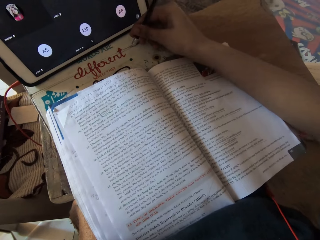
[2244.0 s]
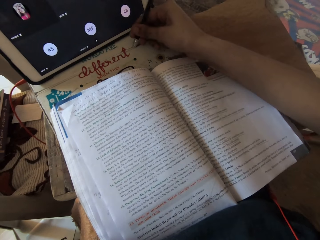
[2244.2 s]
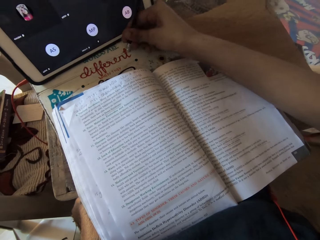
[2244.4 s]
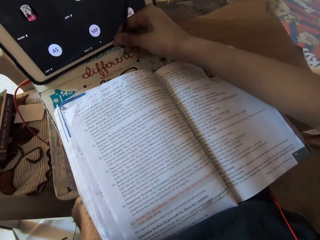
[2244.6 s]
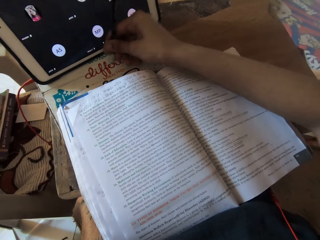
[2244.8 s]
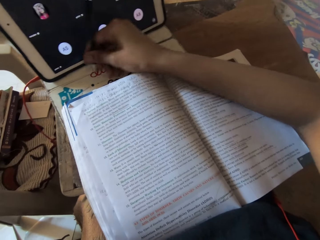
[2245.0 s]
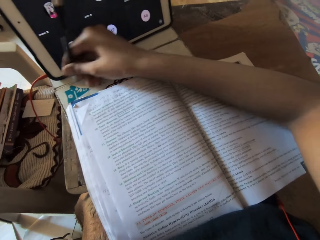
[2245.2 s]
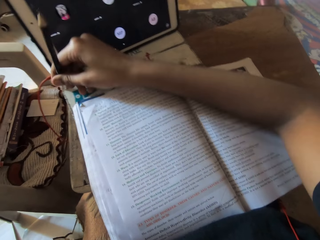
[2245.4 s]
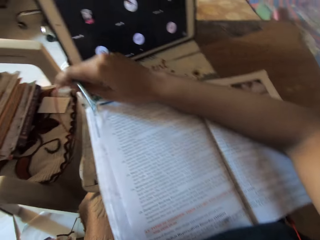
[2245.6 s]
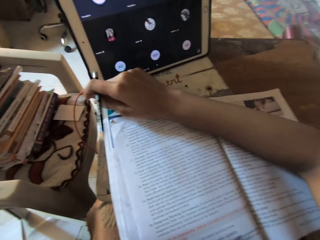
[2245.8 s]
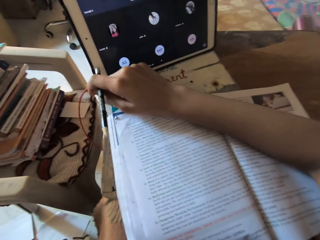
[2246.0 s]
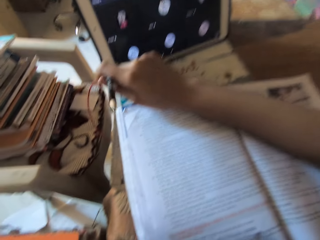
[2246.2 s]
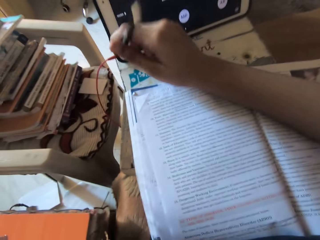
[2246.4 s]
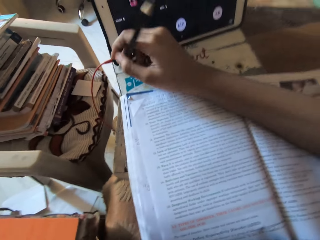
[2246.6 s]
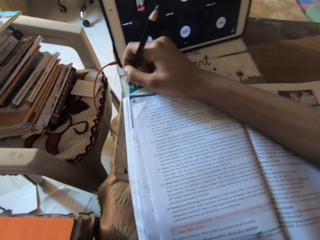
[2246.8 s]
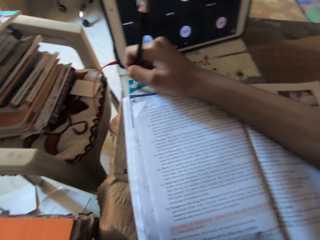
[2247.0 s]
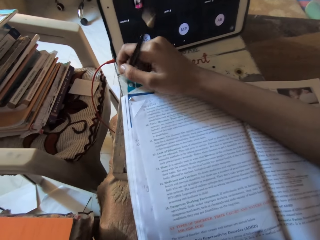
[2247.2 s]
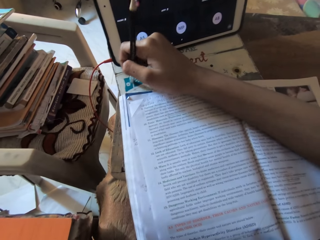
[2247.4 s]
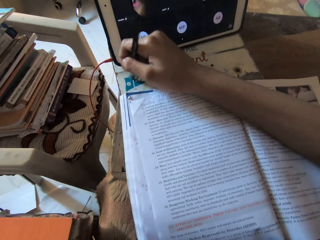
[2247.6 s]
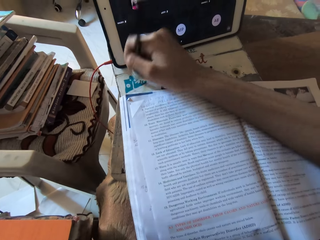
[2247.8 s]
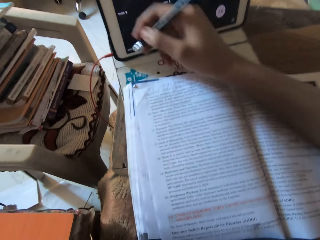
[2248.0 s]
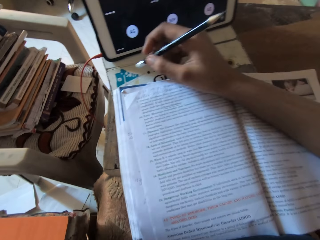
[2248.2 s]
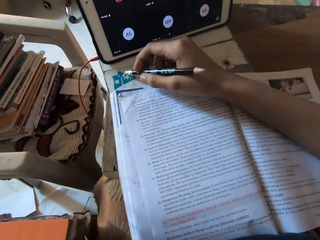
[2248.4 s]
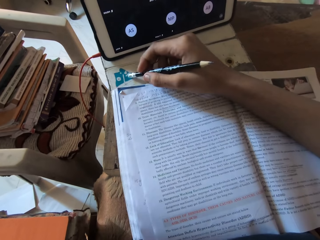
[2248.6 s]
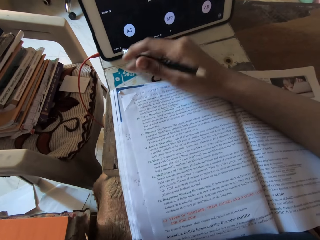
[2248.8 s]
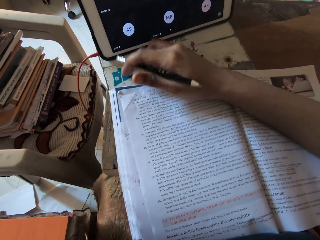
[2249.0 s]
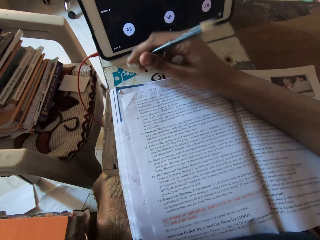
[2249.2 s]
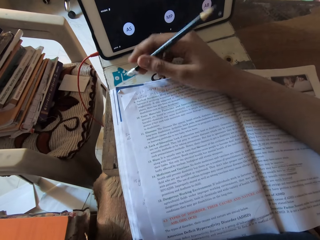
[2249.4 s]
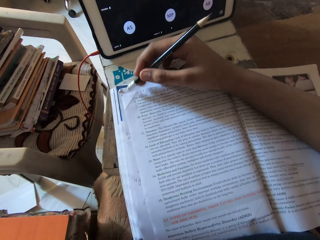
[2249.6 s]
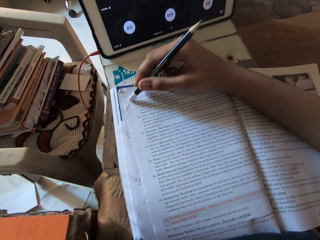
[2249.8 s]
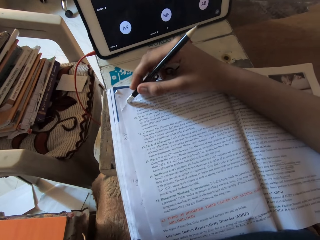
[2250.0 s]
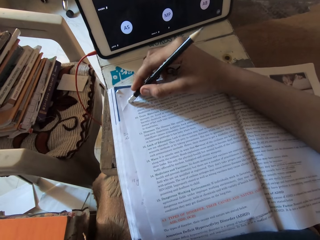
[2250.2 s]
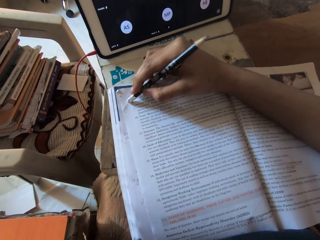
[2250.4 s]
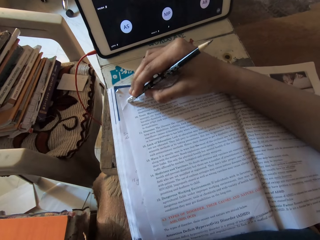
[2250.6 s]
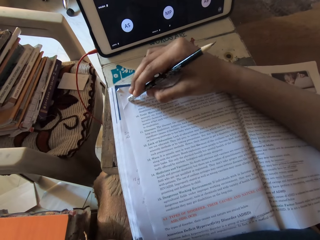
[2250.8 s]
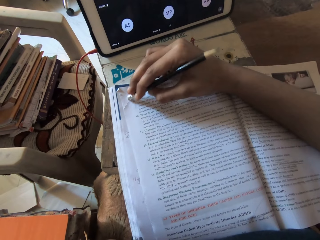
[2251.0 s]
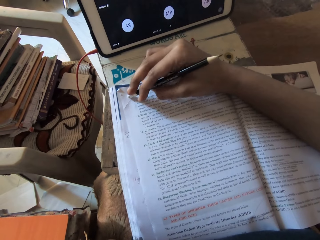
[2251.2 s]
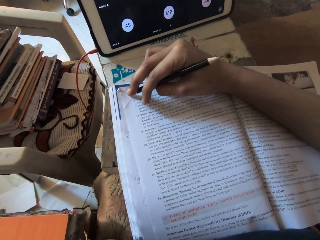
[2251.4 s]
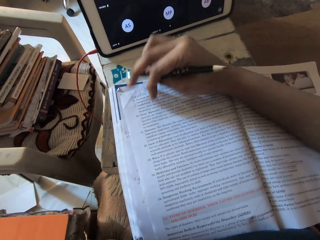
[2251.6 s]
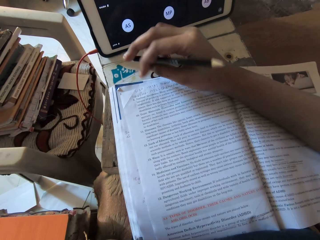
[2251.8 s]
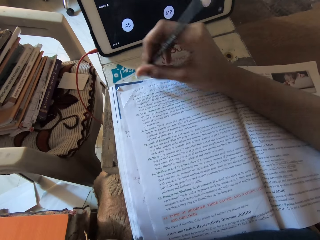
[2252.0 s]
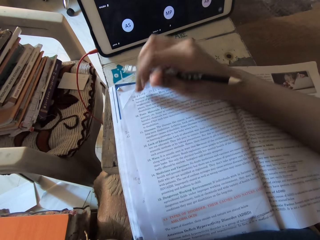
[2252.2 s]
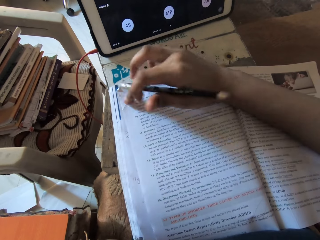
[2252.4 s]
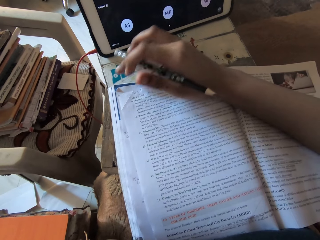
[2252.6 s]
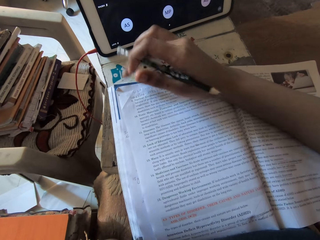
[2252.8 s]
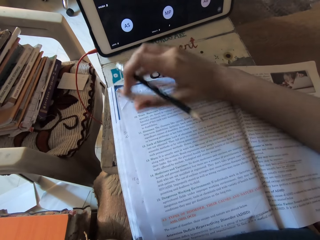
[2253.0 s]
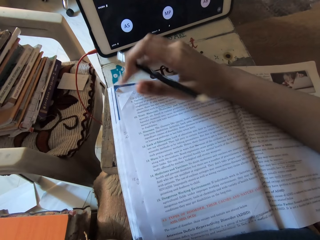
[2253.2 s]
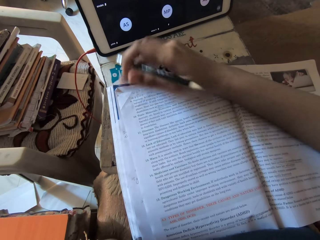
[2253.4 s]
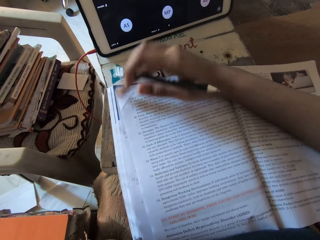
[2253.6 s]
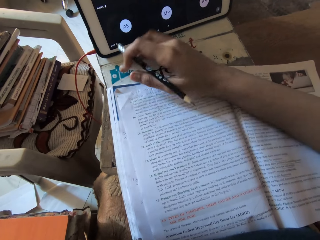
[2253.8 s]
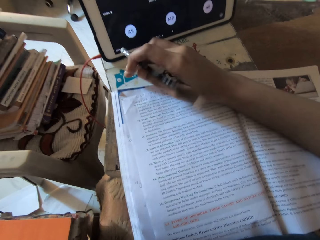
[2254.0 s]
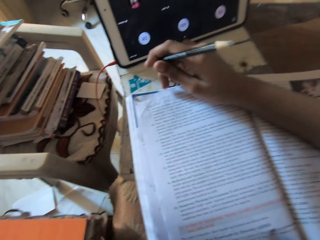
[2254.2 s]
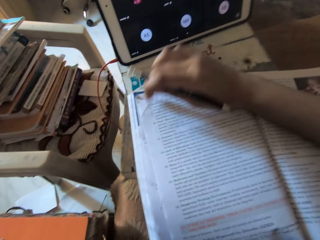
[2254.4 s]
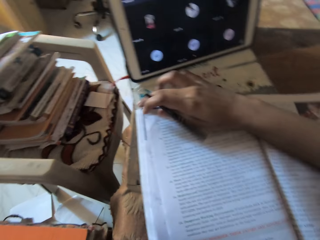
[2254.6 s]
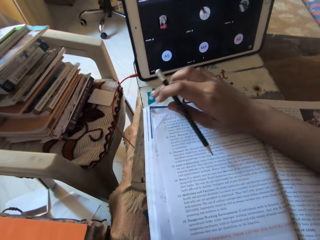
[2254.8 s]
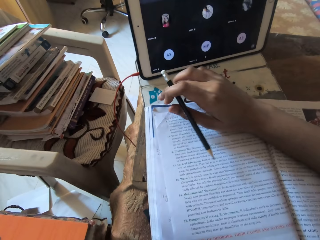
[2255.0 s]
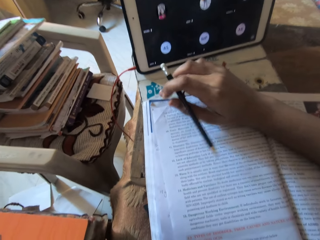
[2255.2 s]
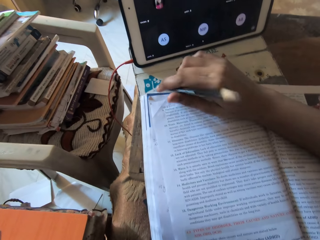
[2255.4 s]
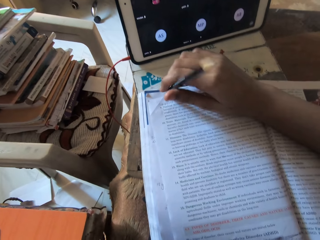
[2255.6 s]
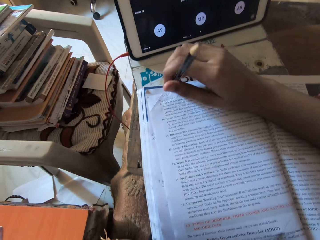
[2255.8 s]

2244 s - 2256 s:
The camera wearer writes on the book. She erases the line on the paper with the eraser on the pencil in her right hand. She dusts the textbook on the board on her lap with her right hand.

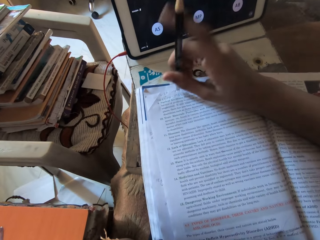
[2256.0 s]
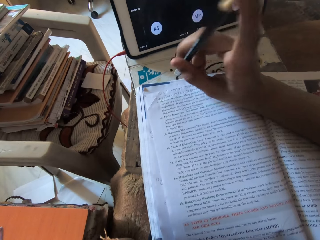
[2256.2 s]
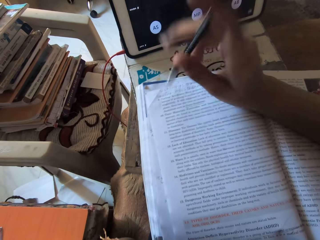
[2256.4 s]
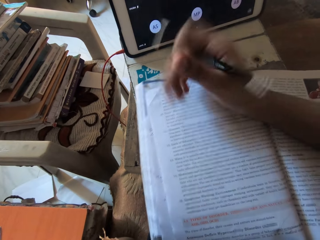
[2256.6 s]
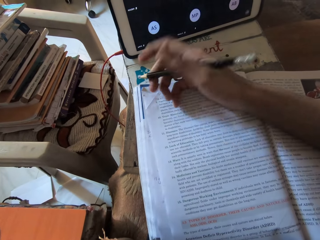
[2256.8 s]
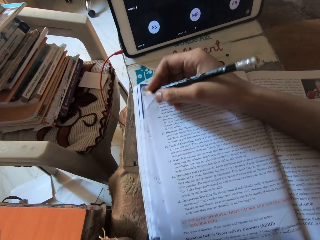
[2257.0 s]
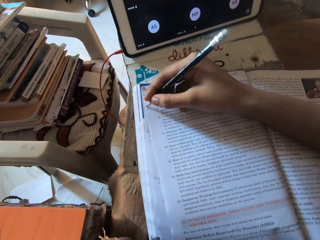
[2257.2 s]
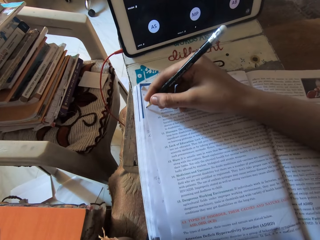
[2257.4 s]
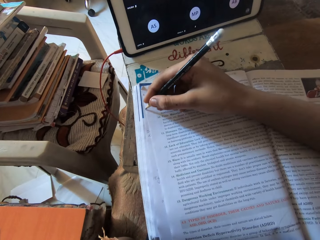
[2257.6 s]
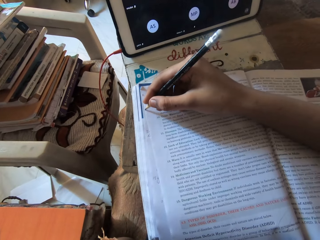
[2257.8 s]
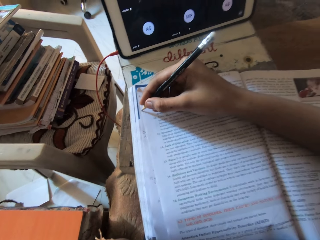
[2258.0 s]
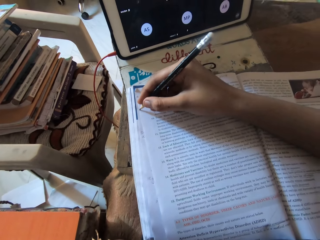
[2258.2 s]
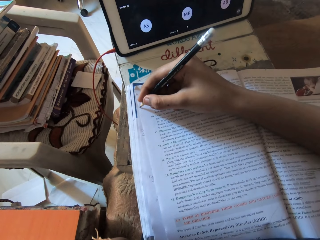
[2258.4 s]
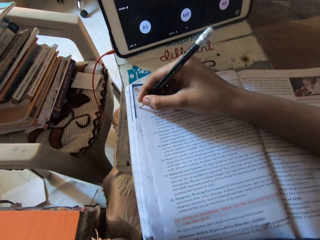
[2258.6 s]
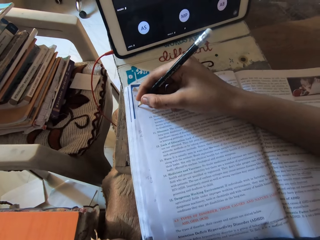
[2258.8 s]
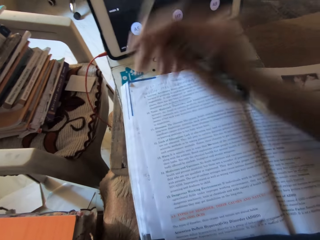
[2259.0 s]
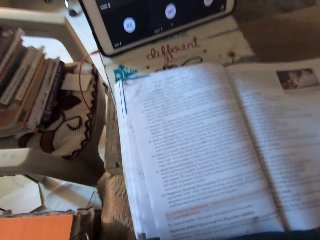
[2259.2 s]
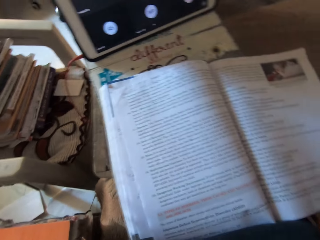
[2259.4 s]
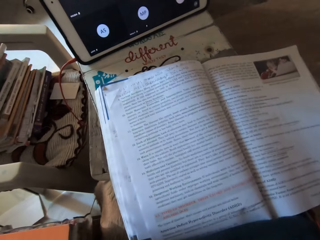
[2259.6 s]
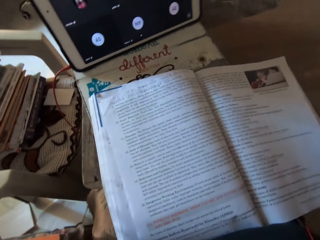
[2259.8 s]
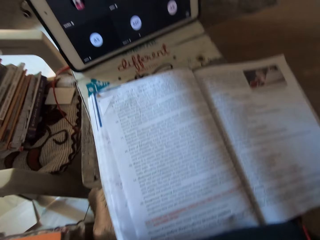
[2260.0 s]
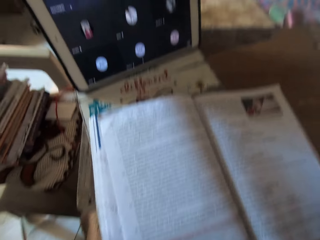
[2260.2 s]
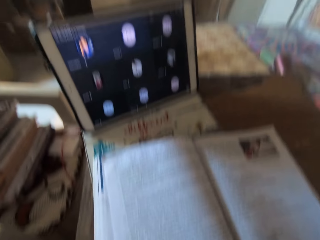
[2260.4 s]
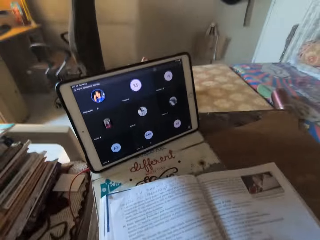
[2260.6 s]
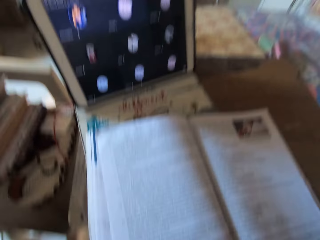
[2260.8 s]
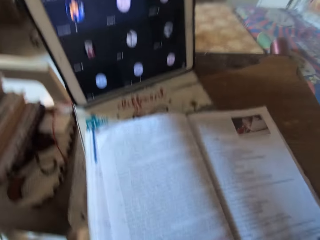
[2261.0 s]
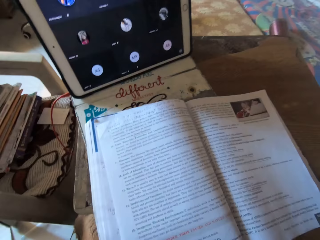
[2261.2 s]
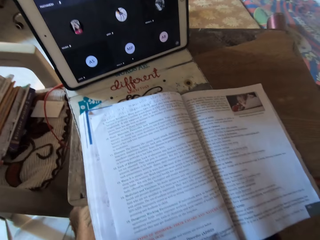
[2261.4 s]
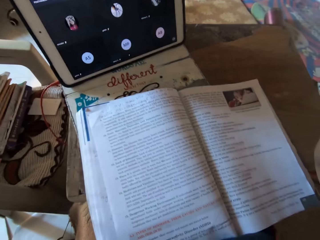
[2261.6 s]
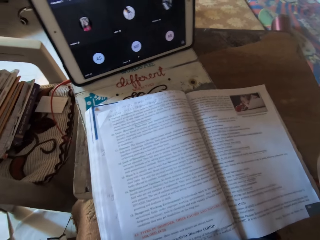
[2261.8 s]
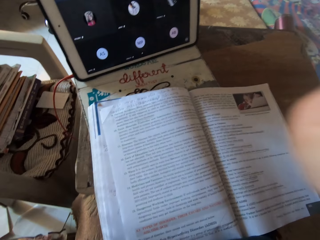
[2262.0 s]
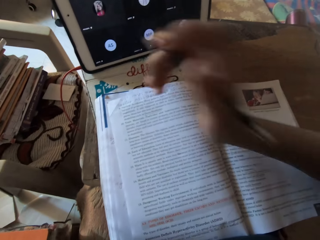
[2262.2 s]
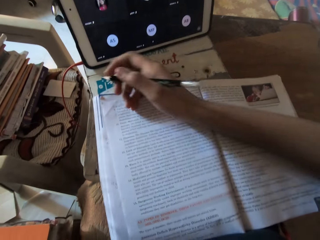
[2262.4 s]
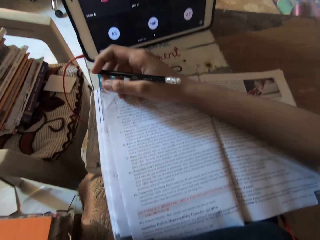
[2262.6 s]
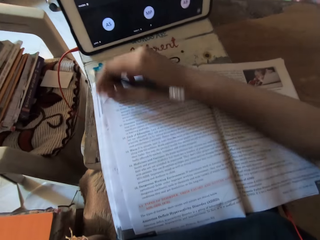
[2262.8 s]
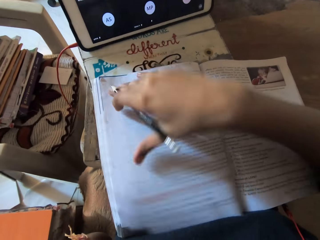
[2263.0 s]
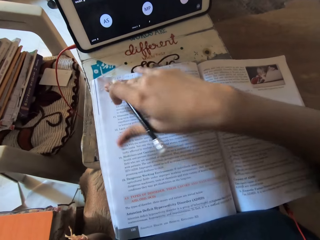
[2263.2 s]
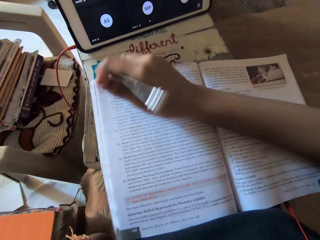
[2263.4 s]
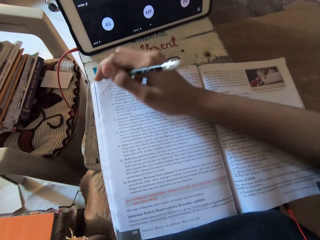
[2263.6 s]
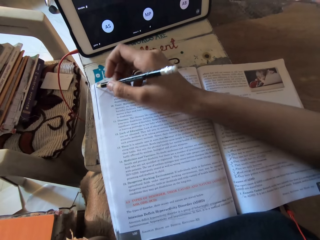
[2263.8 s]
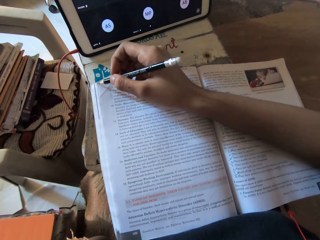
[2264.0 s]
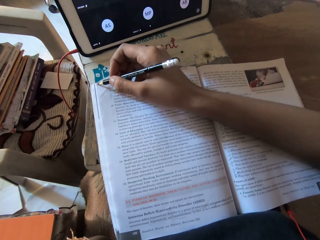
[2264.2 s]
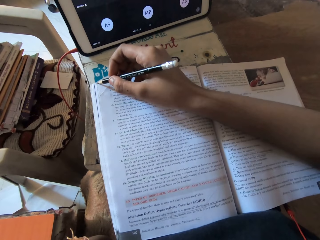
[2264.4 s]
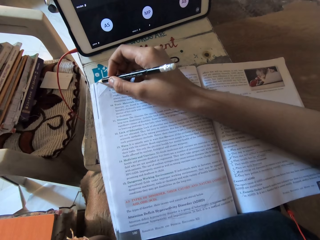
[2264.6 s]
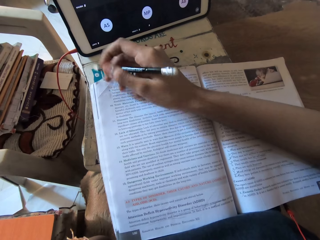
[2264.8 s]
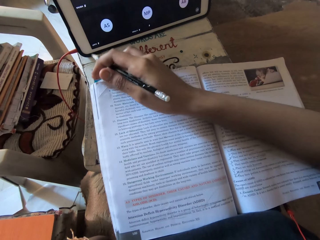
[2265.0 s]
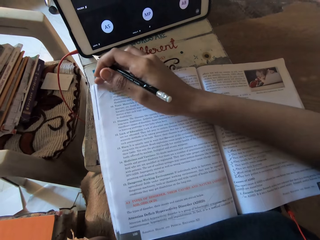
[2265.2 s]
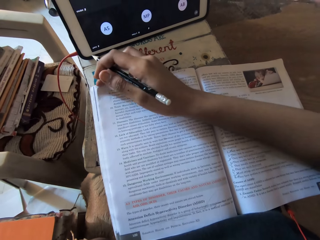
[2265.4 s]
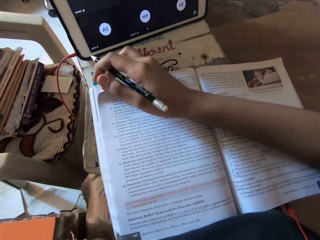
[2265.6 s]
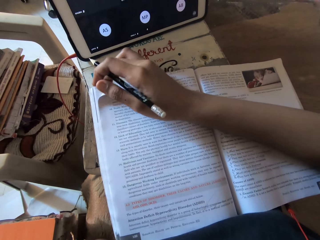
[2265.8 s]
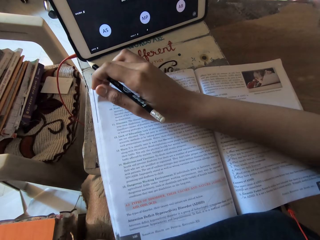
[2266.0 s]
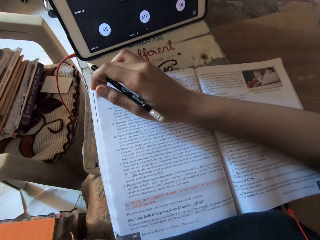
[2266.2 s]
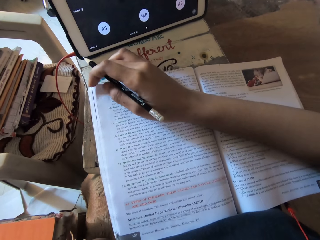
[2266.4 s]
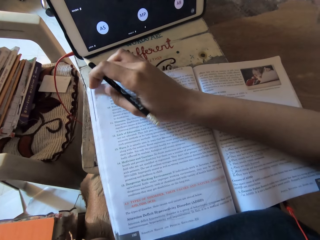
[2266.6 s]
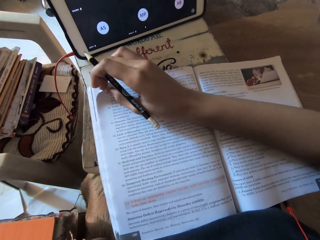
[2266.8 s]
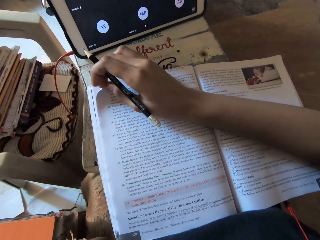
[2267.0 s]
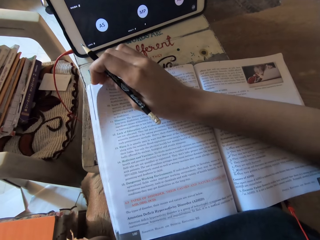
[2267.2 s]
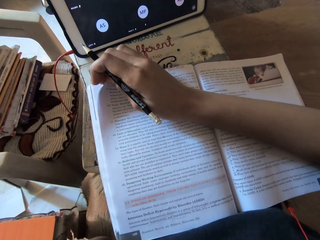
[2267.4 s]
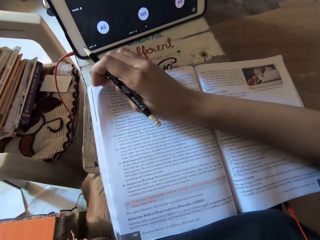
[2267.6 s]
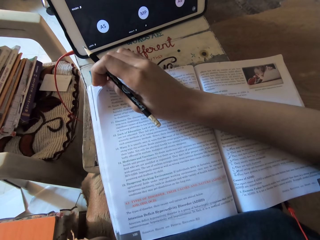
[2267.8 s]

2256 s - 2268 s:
The camera wearer writes on the book. She touches her camera with her right hand. She looks around. She removes her right hand from her camera. She places her right hand on the textbook on the board on her lap.
